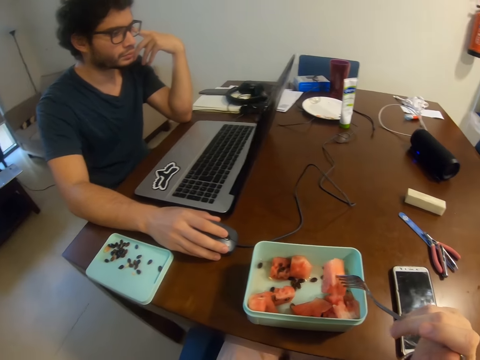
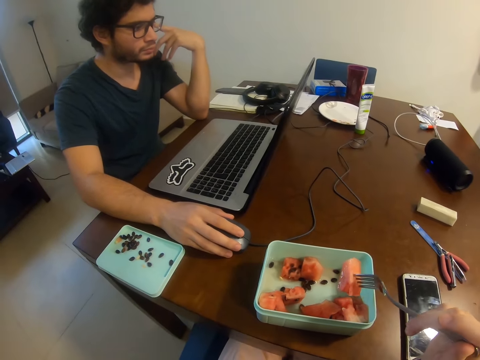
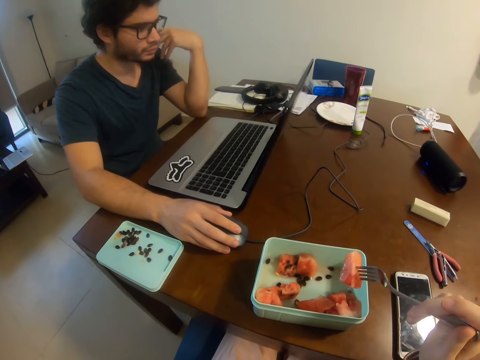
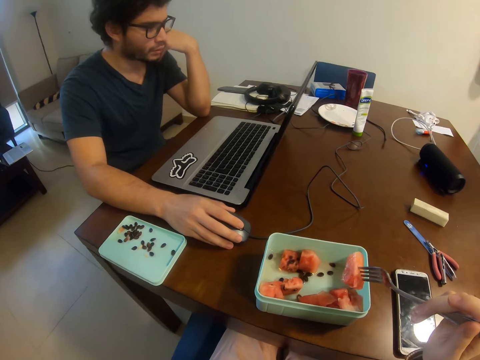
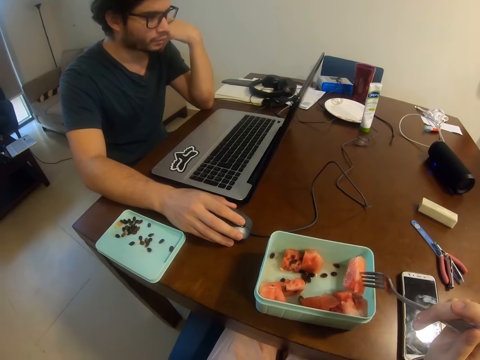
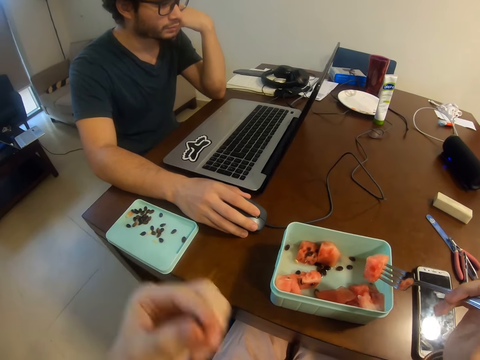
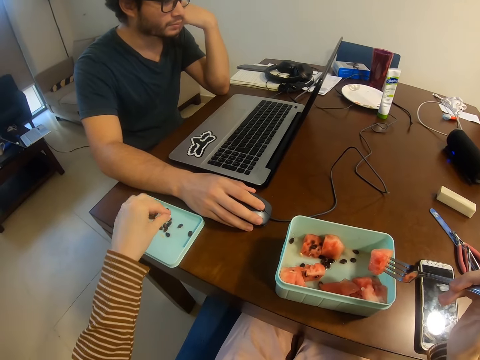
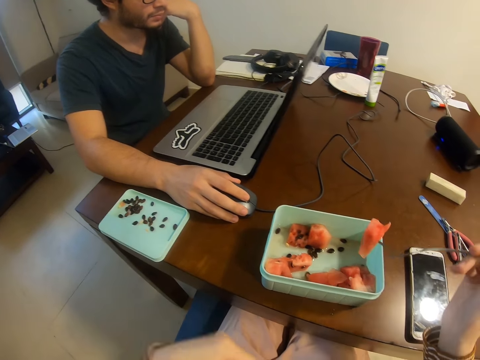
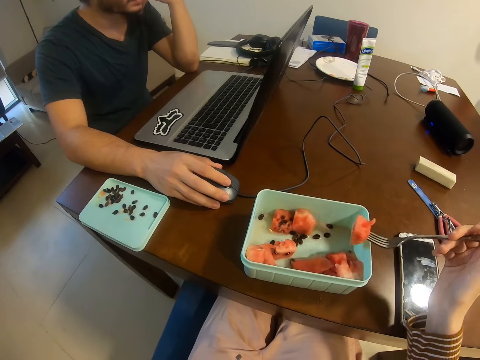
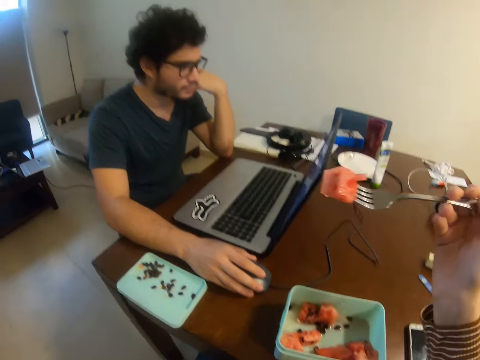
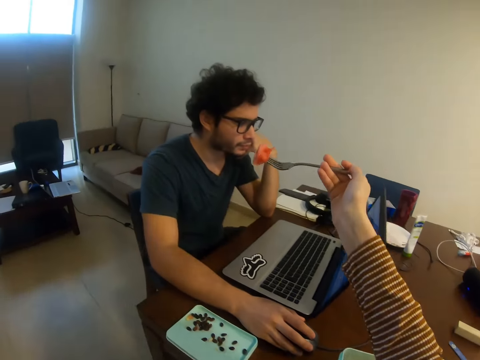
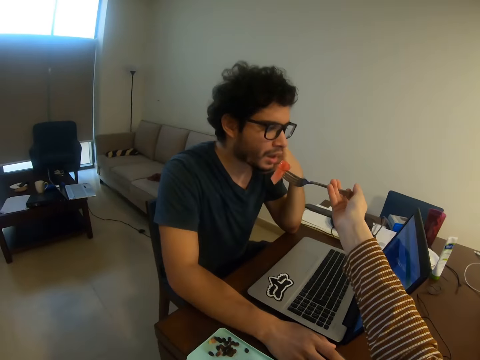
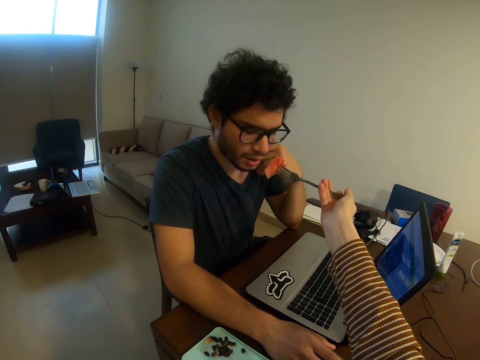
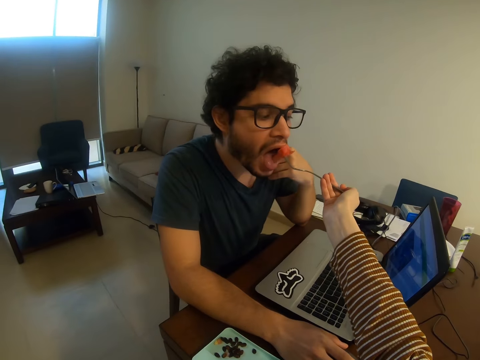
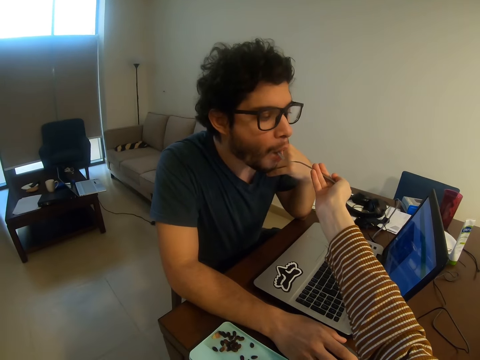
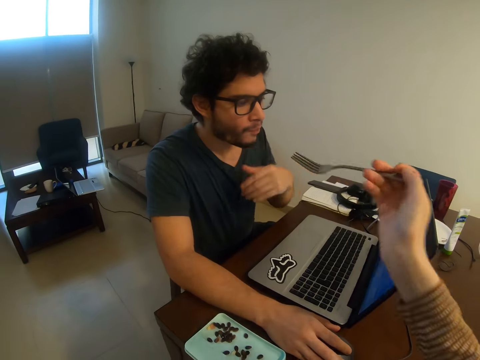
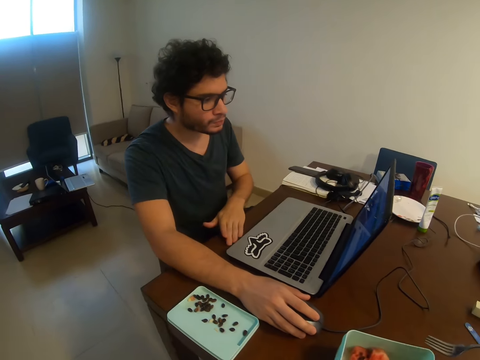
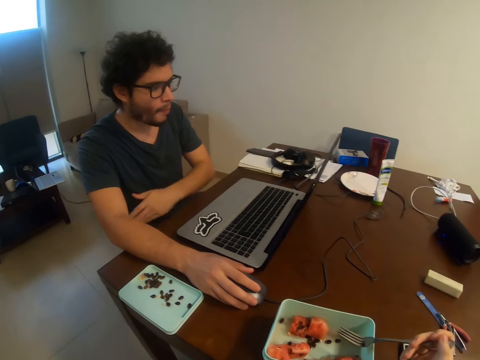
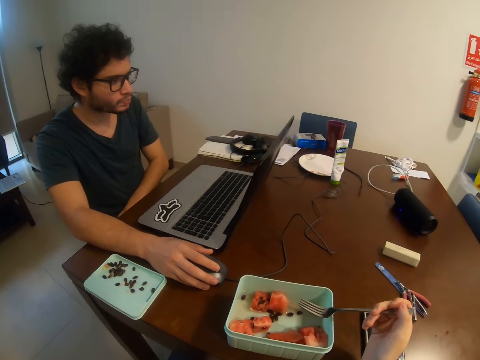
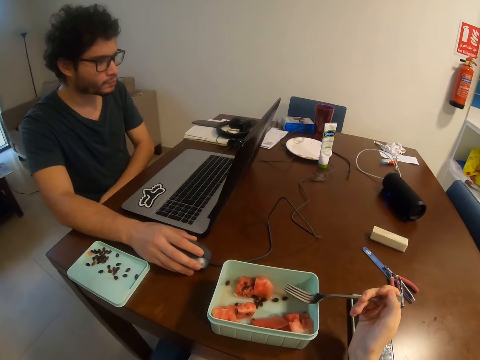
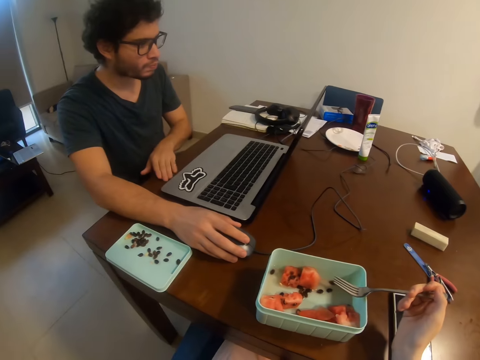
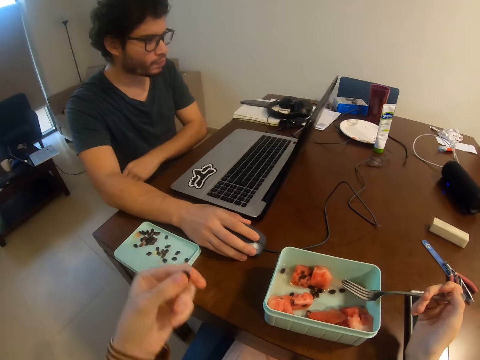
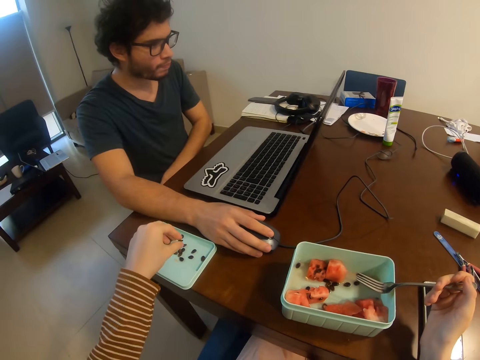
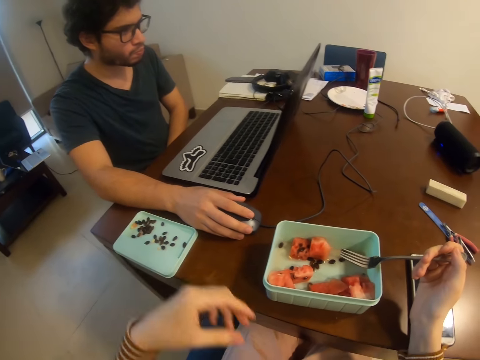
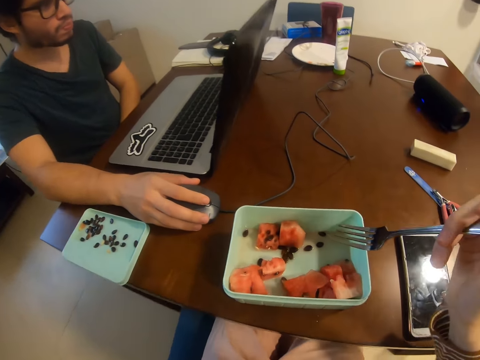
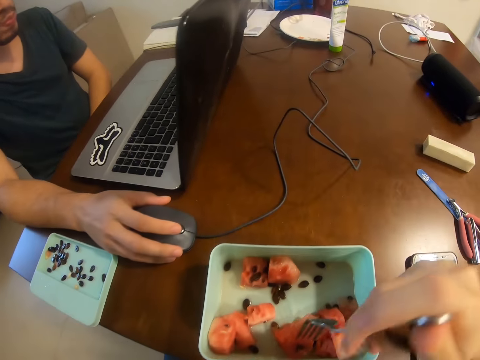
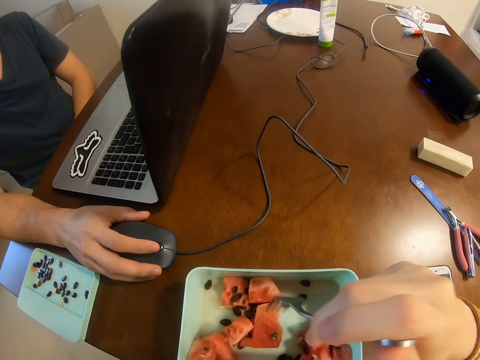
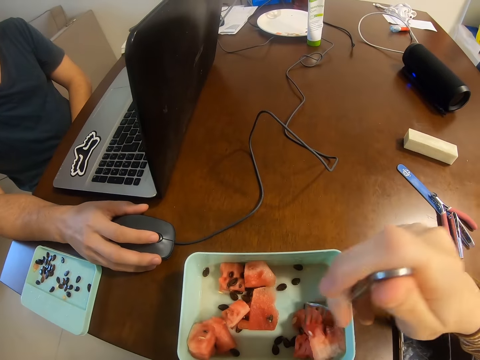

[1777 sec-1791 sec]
The camera wearer looks around the table. They look at the fruit. A man operates a laptop. The camera wearer drops the fruit seed on the lid. They feed the man pawpaw. The man operates the laptop. The camera wearer looks at the fruit and looks around the table. They drop the fruit seed on the lid. They look at the fruit. They pick up a fruit.

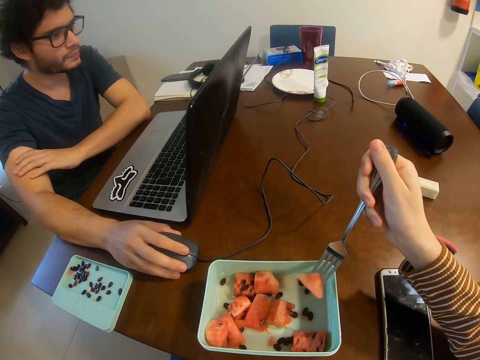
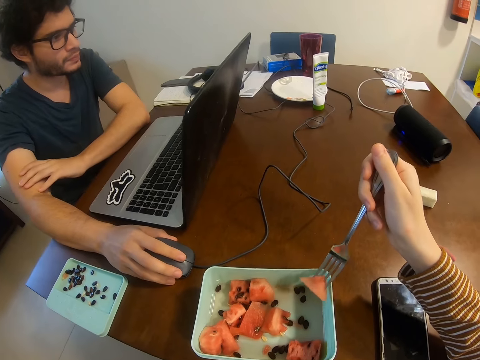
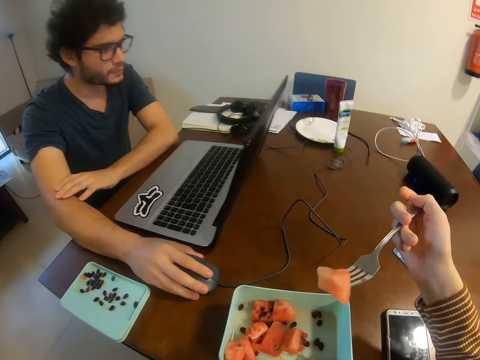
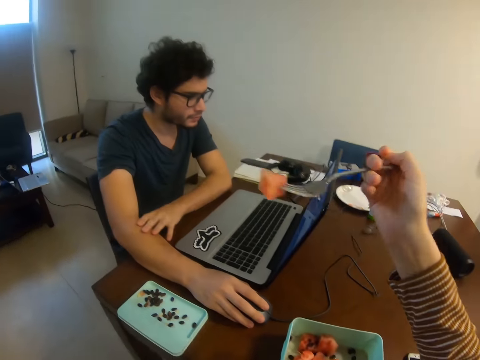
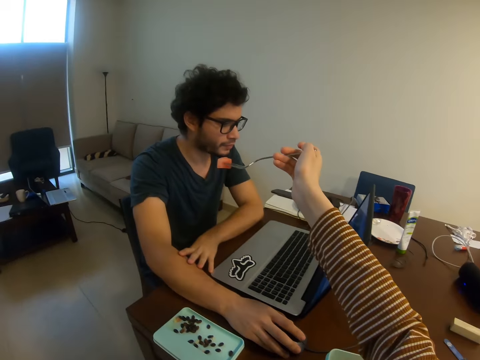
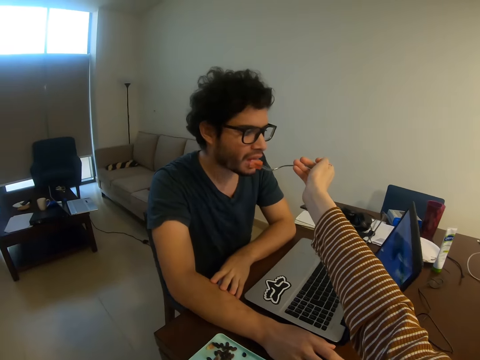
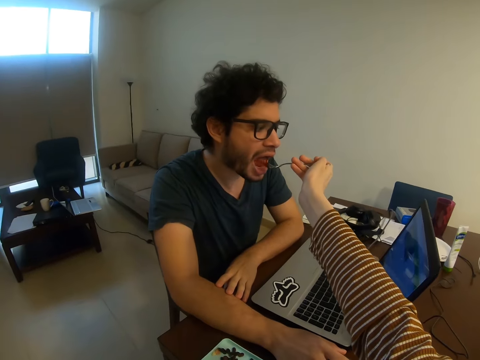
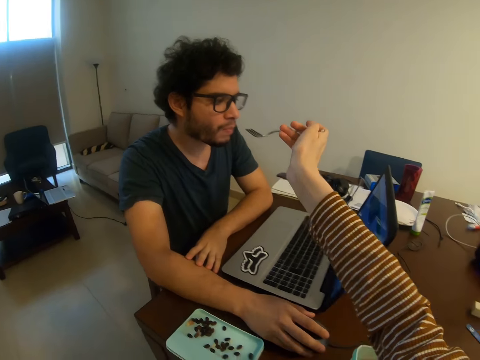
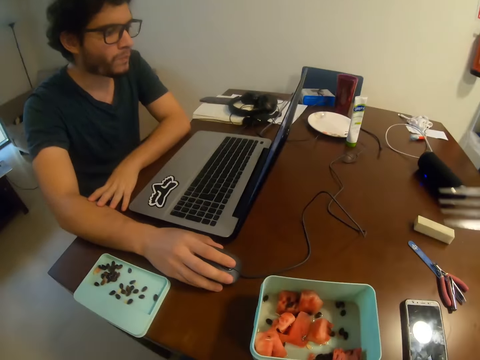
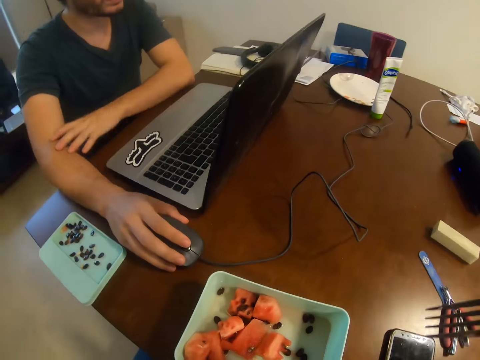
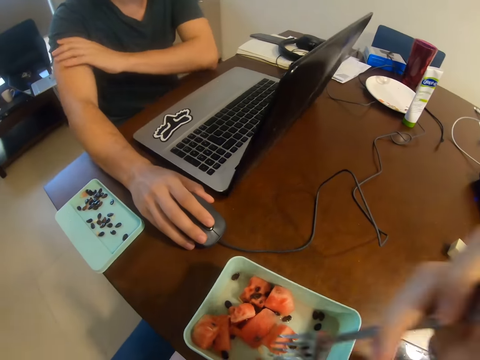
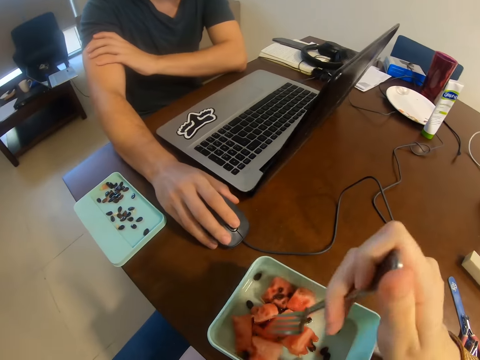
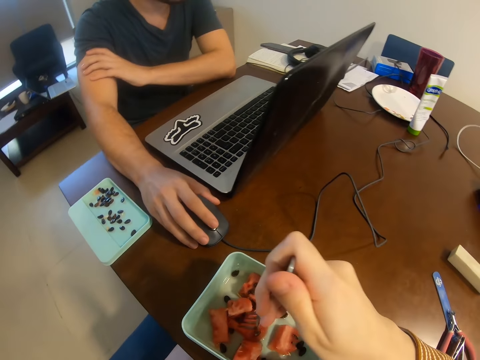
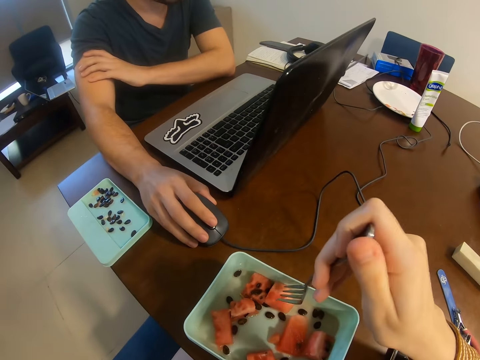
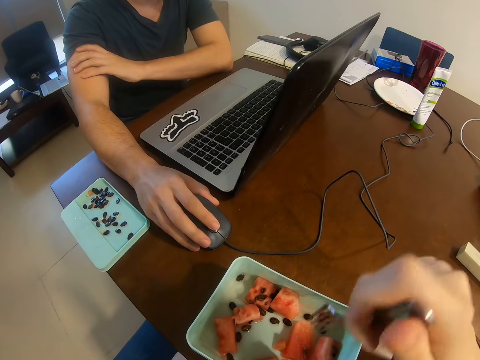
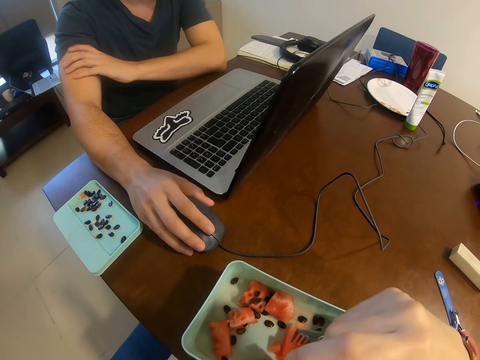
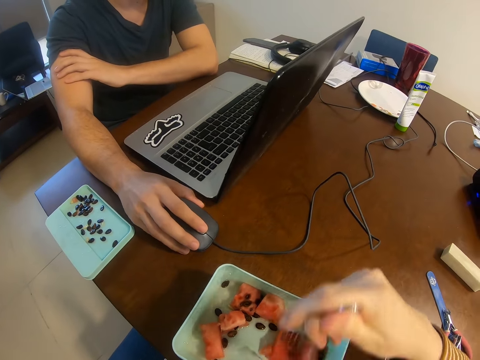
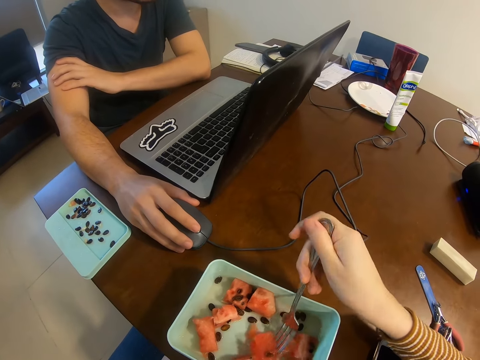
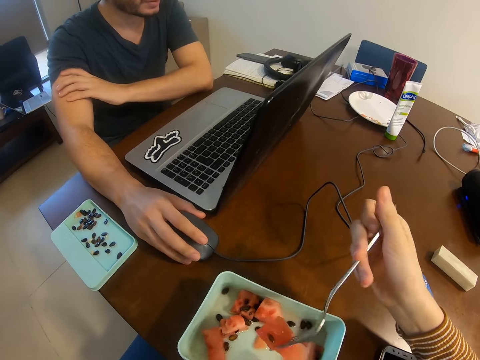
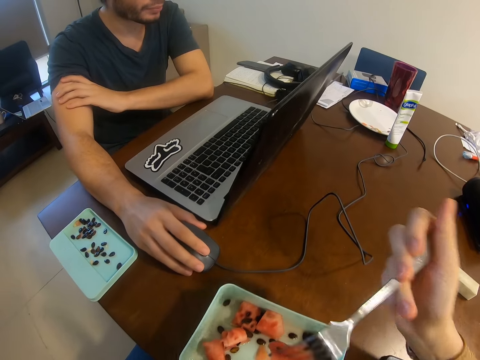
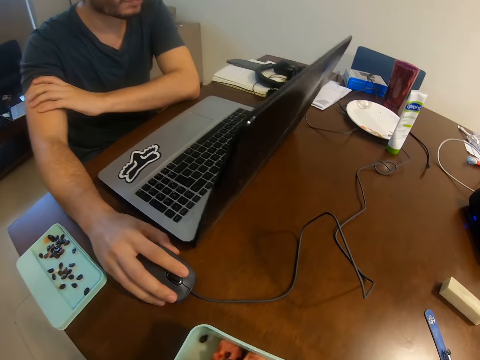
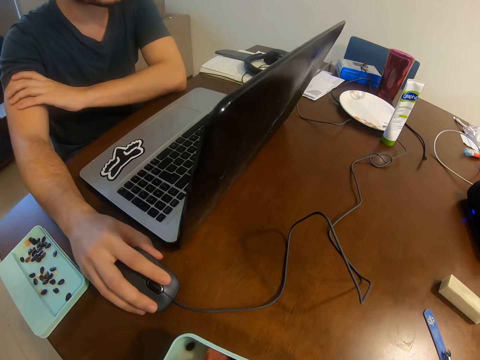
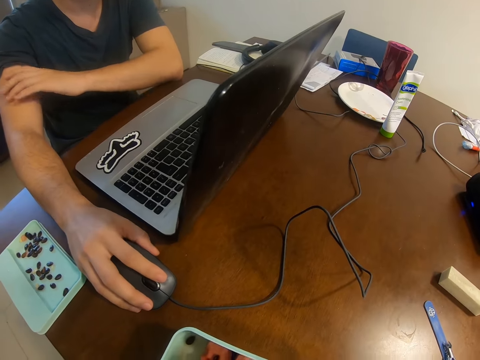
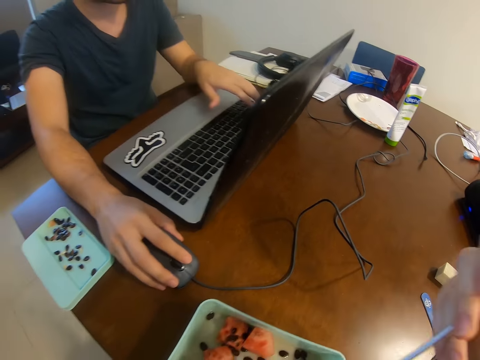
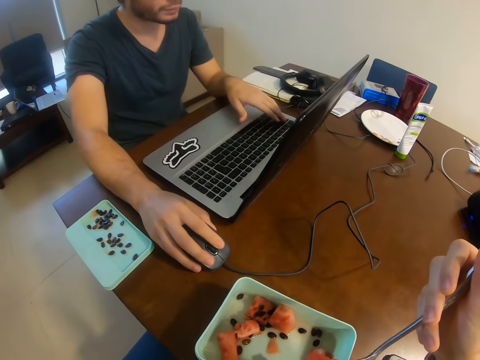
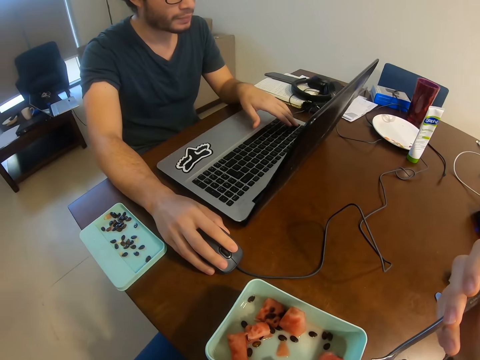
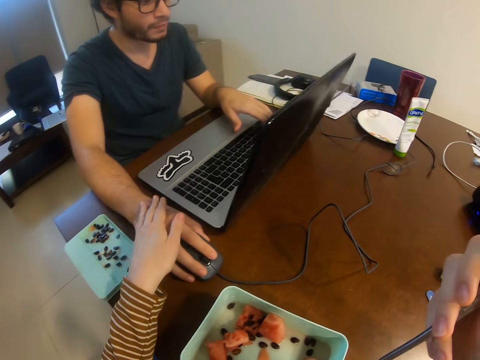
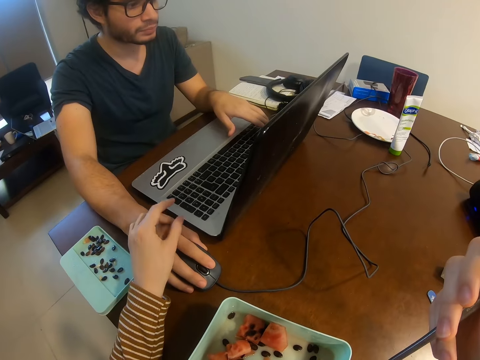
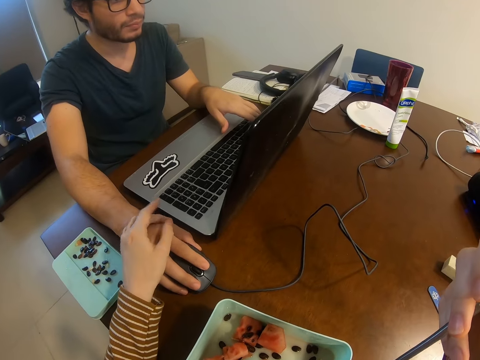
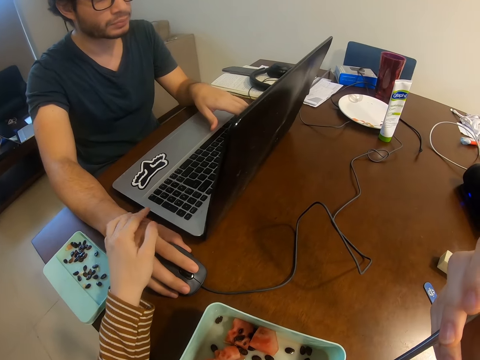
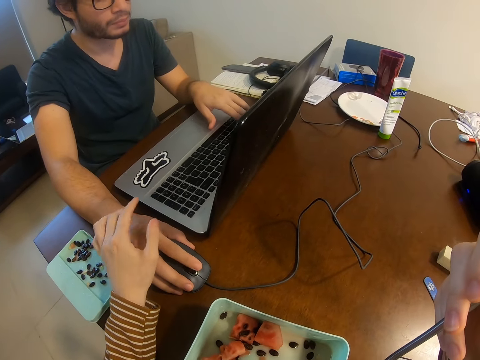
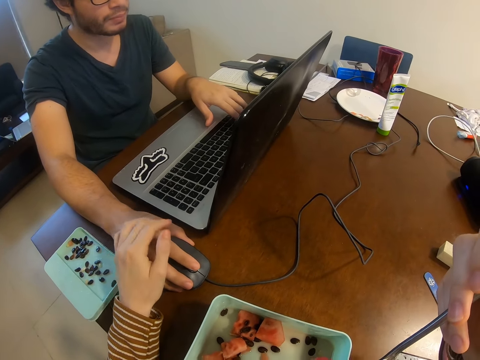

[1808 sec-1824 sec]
The camera wearer removes seeds from a pawpaw. They feed a man pawpaw. They pick up a pawpaw. The man operates a laptop. The camera wearer picks up a fruit. They eat the pawpaw. The man operates the laptop. The camera wearer eats the fruit. They touch the man's hand.
